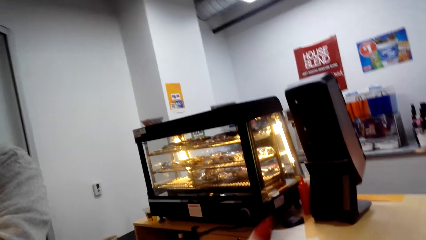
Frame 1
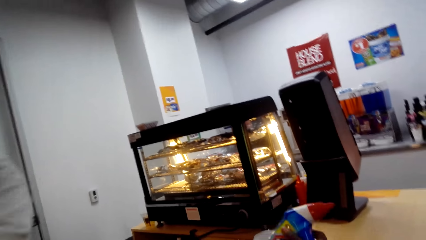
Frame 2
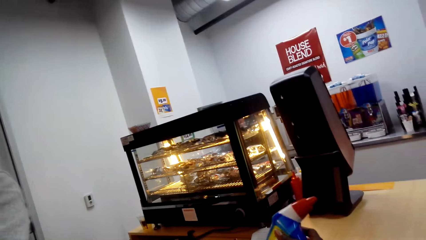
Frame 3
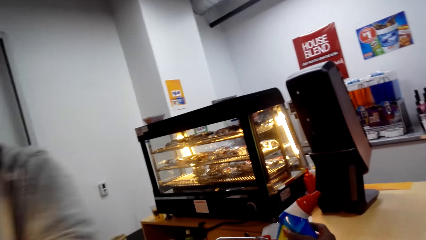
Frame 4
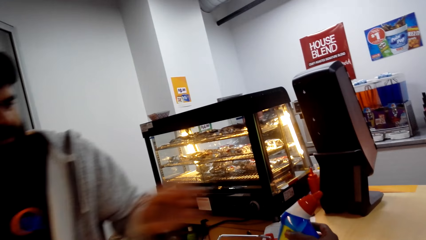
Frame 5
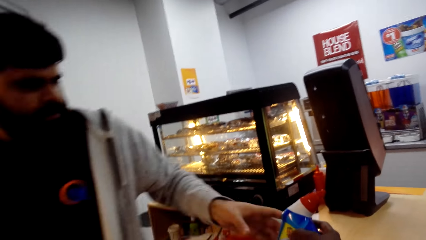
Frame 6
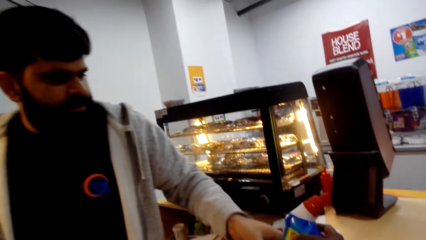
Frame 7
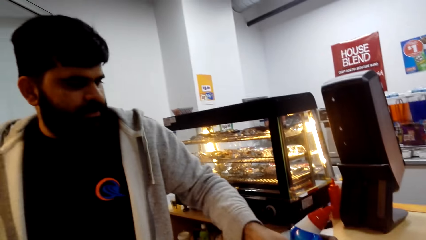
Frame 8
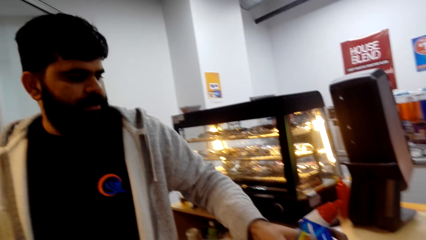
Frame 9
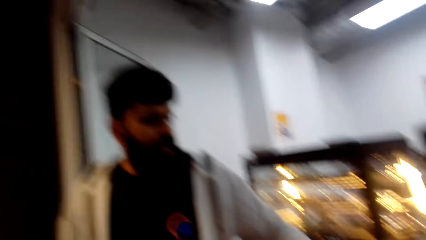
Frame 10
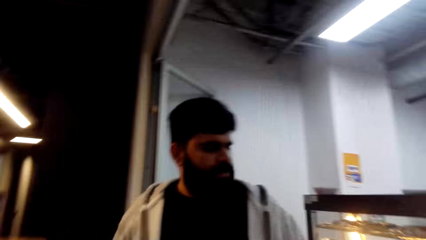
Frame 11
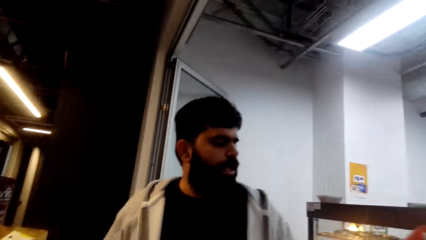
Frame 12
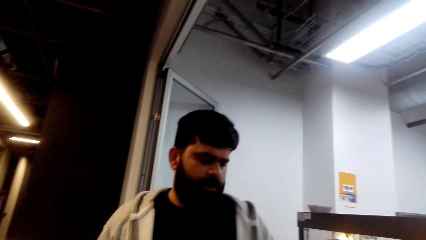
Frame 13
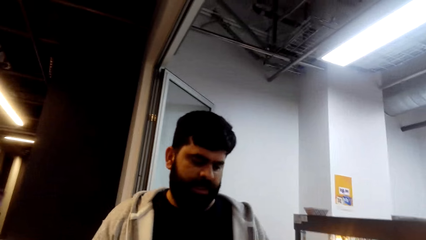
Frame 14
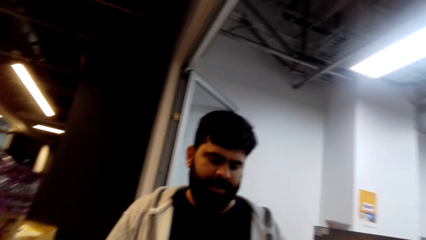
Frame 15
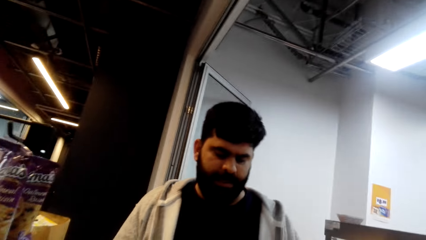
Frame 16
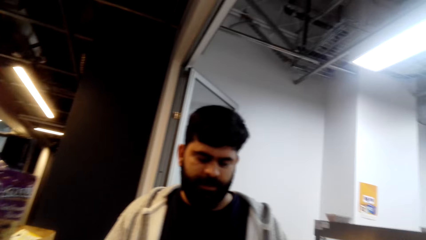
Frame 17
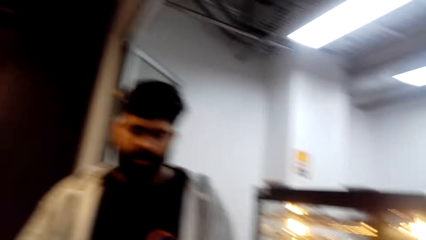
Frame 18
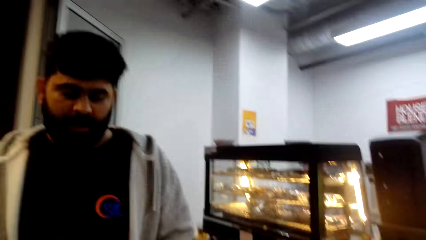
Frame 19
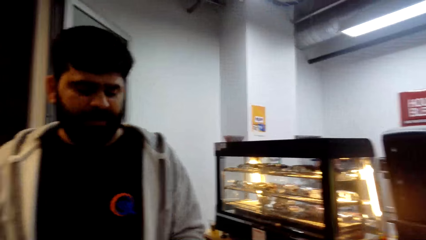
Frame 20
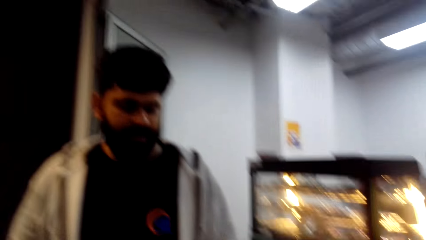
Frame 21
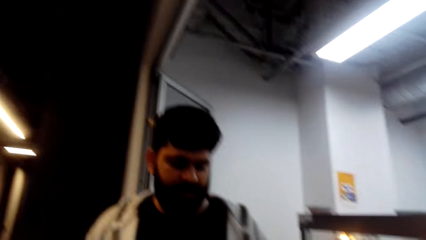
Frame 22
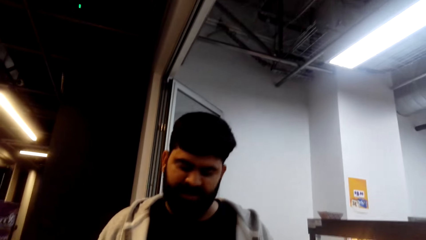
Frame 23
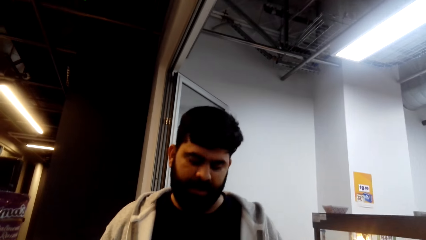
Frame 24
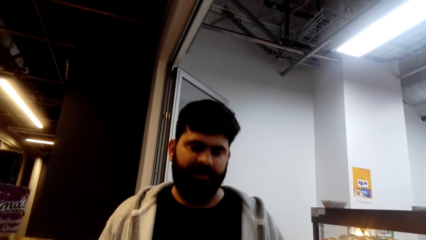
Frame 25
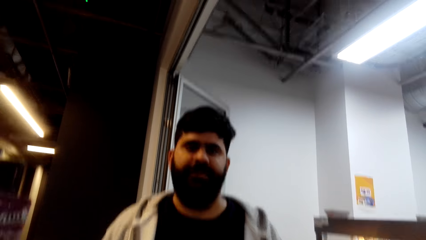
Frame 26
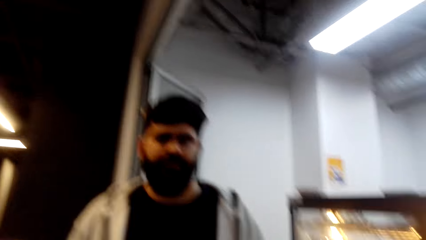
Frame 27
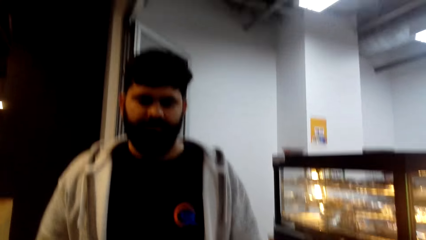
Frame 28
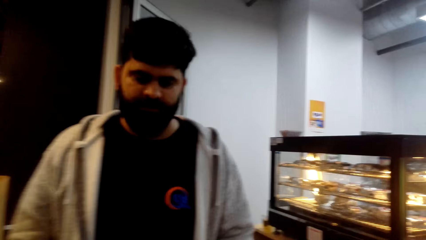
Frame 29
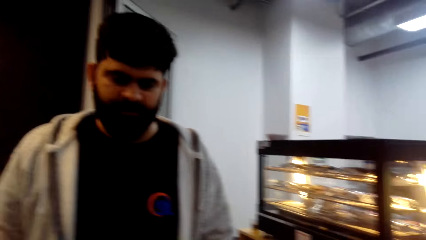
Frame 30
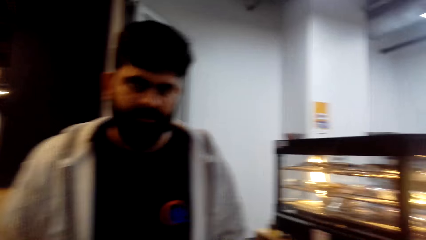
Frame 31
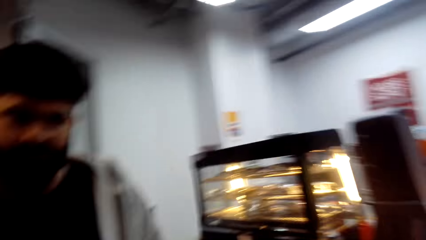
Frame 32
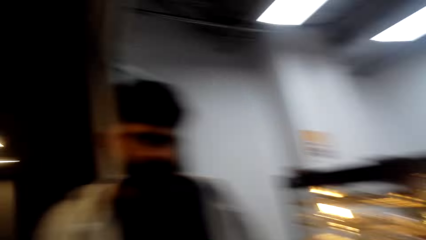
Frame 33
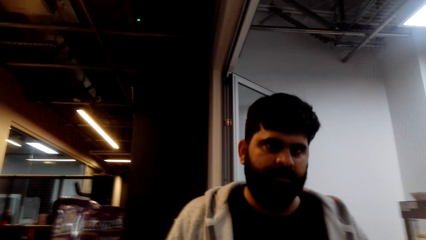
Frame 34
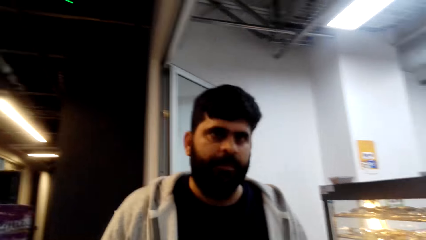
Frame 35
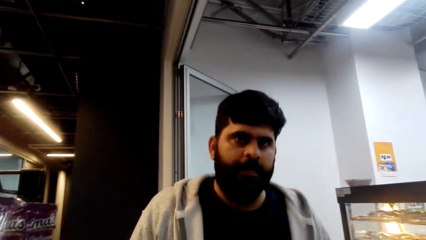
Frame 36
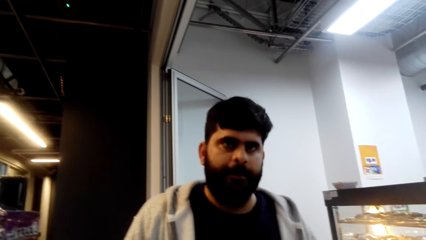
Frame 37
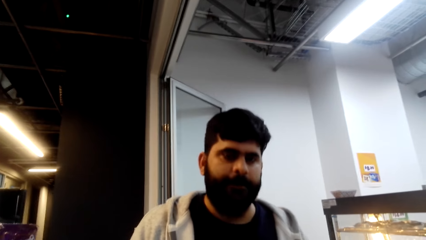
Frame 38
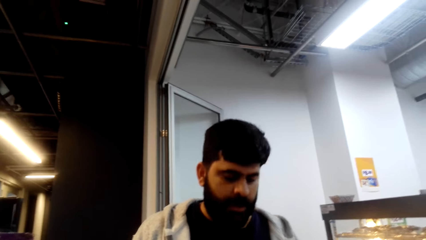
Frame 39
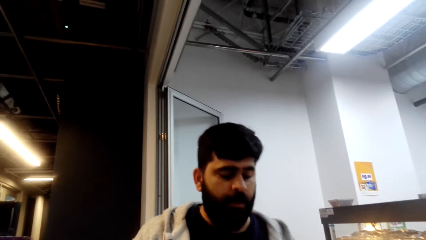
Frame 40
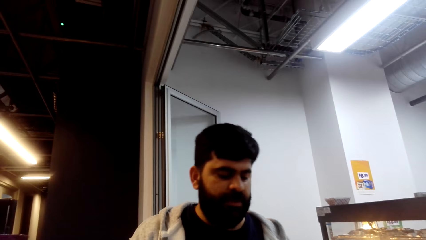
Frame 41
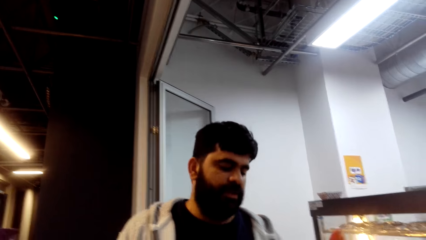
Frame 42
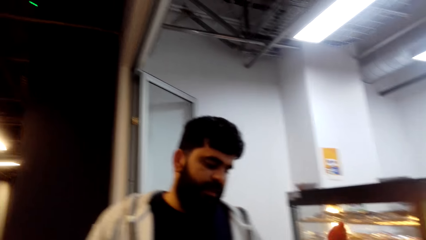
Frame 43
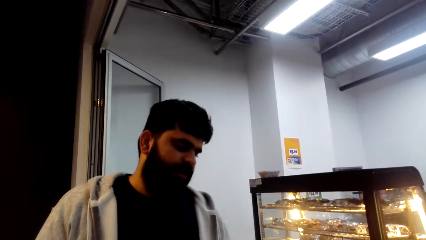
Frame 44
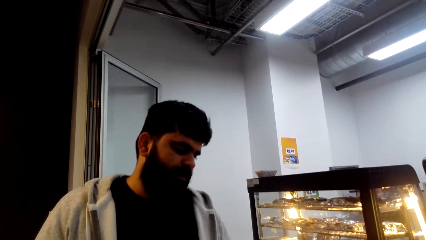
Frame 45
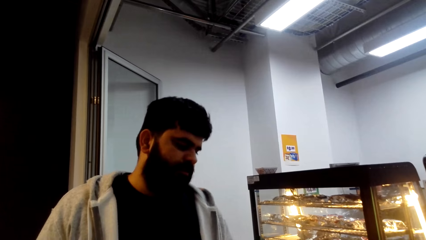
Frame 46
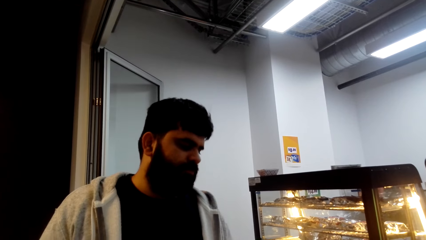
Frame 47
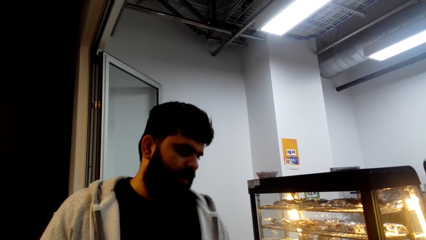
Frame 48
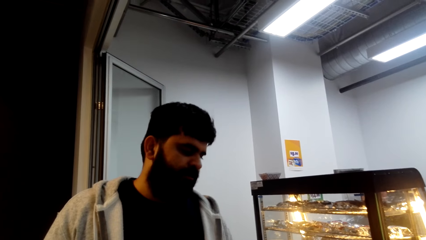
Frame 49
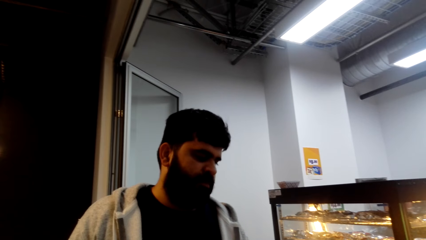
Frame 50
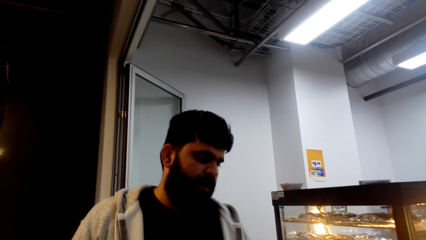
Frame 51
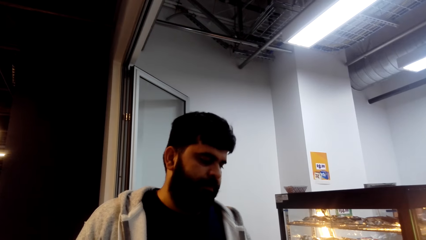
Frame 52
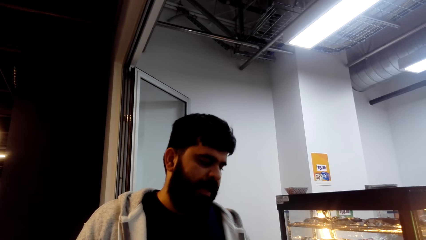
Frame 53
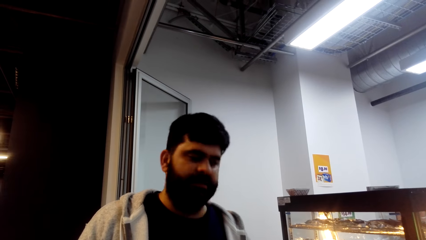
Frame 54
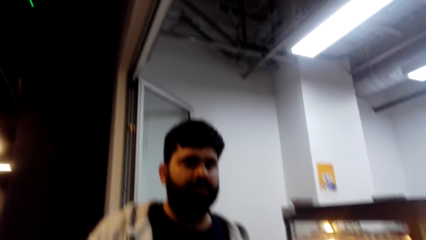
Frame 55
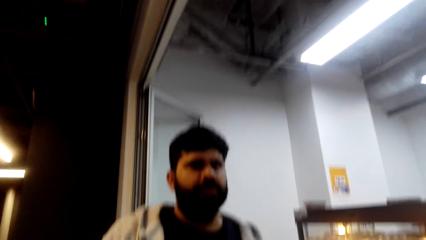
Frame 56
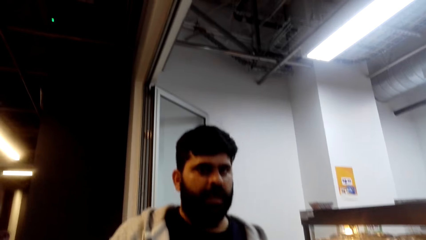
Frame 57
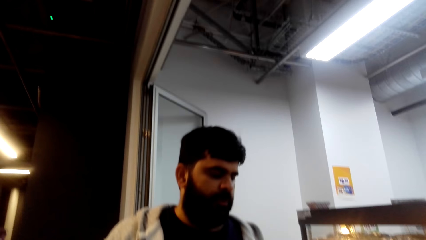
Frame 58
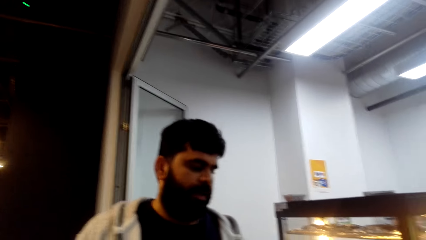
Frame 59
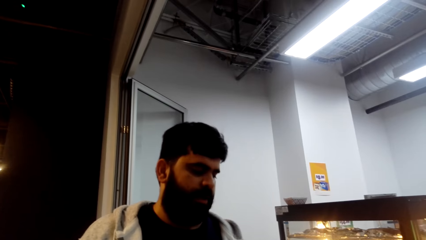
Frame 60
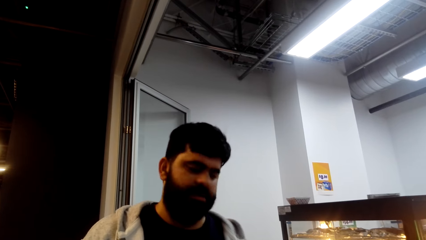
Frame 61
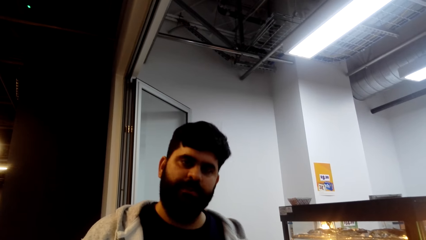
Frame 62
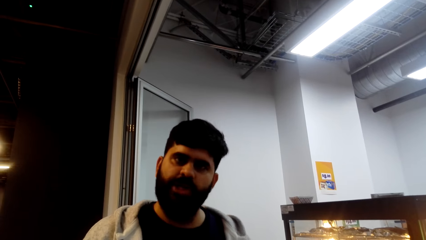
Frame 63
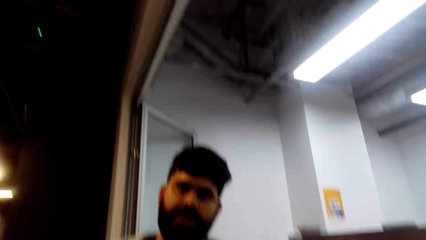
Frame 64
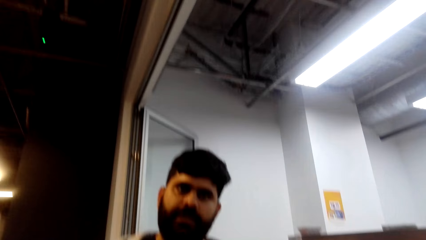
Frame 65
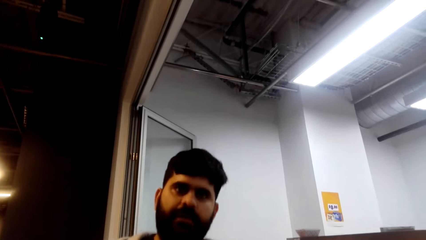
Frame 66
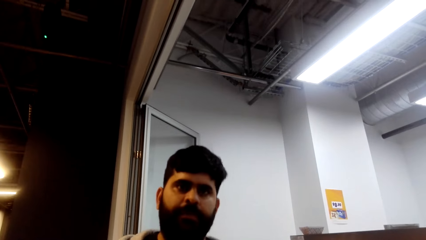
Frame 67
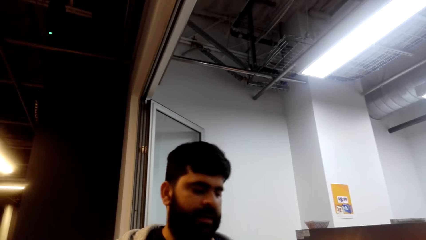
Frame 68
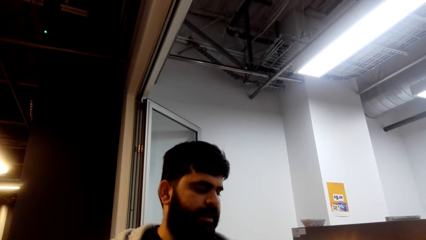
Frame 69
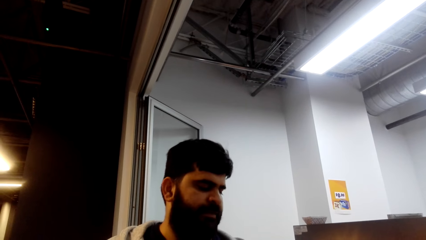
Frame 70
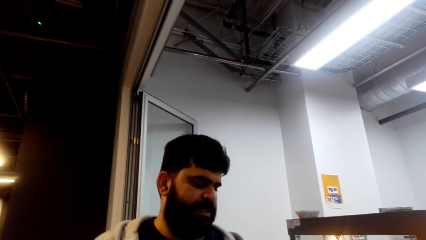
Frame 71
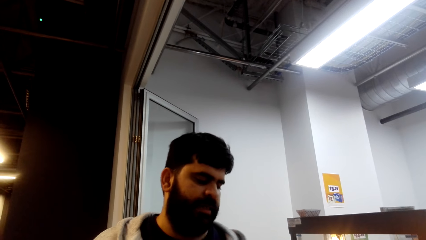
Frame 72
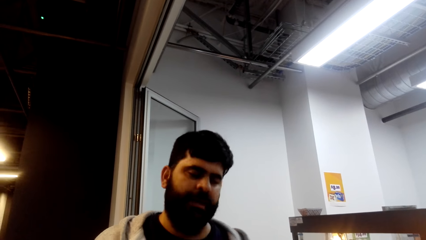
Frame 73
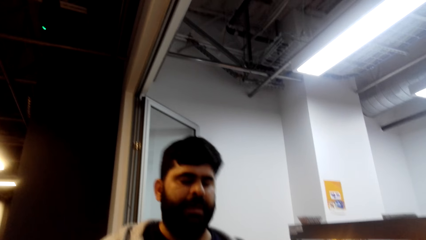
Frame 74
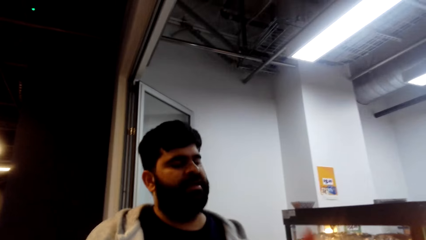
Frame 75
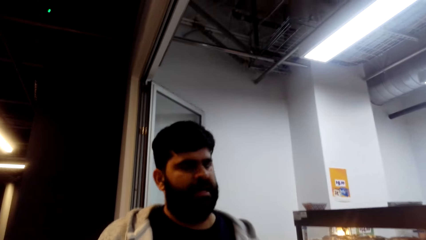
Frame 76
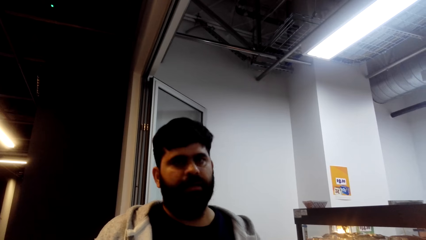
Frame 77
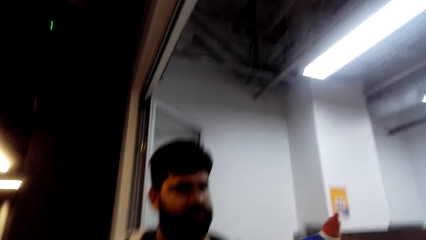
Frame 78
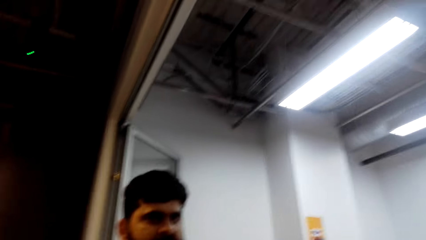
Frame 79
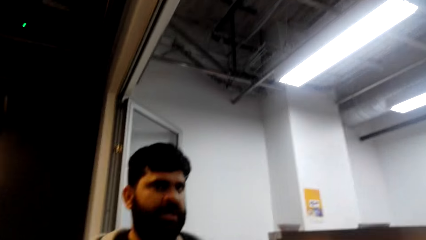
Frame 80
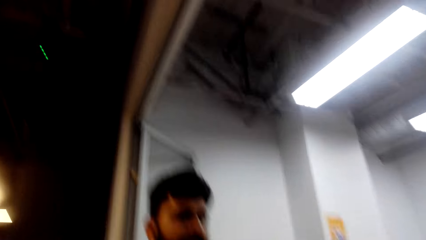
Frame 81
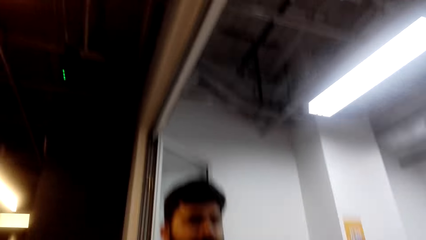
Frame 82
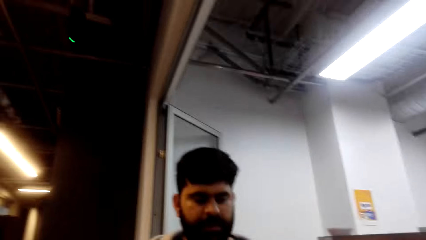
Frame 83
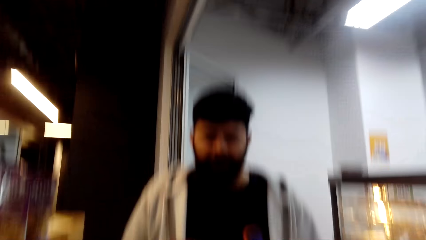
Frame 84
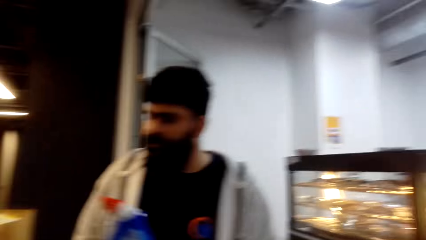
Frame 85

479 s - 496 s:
The camera wearer raises the Clorox for toilet. A person picks up the Clorox for toilet.
